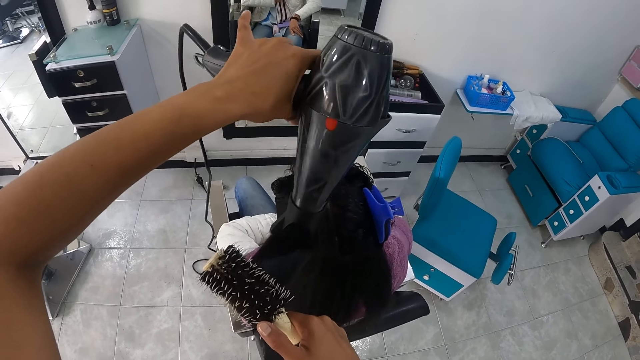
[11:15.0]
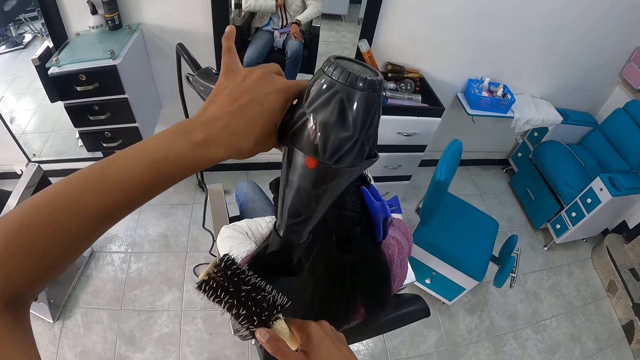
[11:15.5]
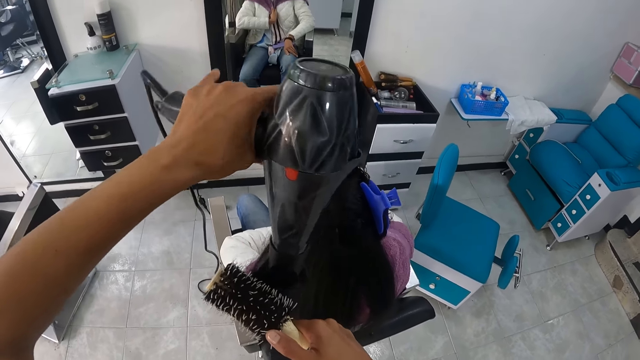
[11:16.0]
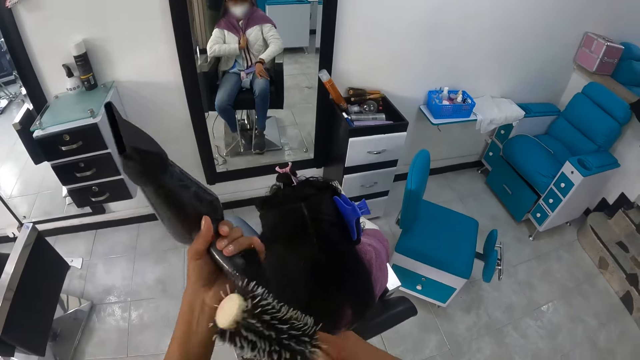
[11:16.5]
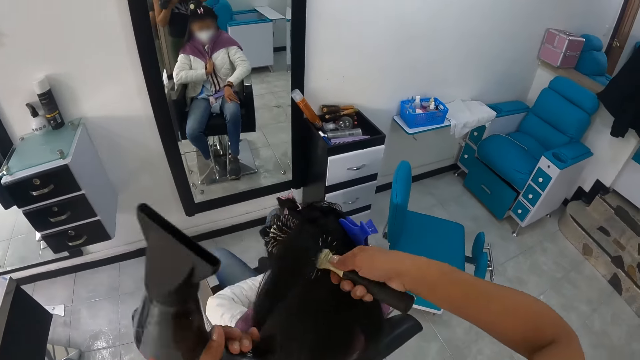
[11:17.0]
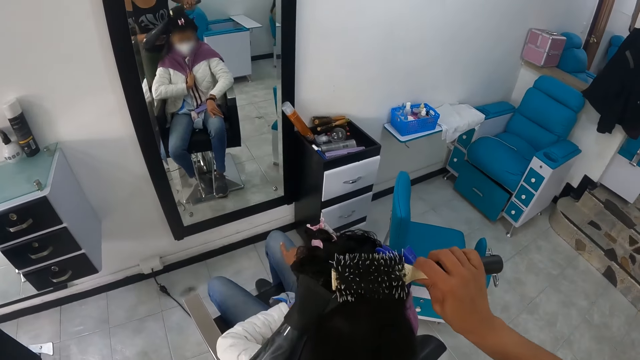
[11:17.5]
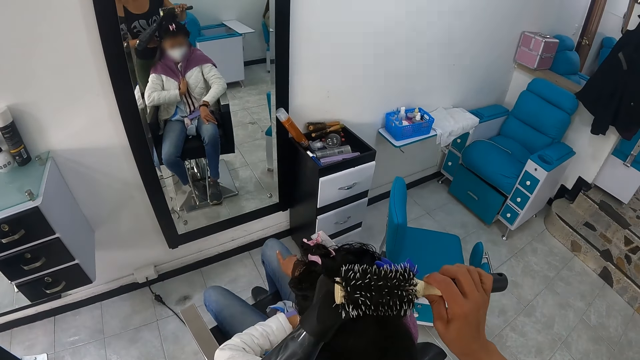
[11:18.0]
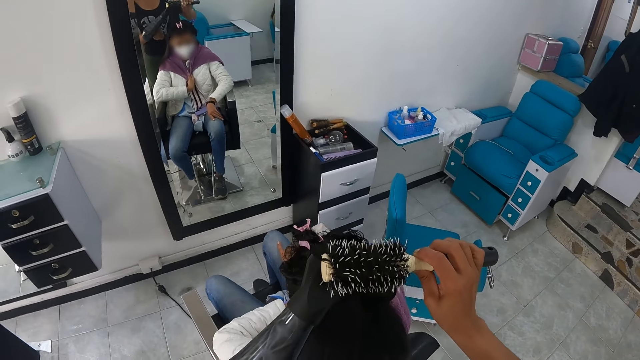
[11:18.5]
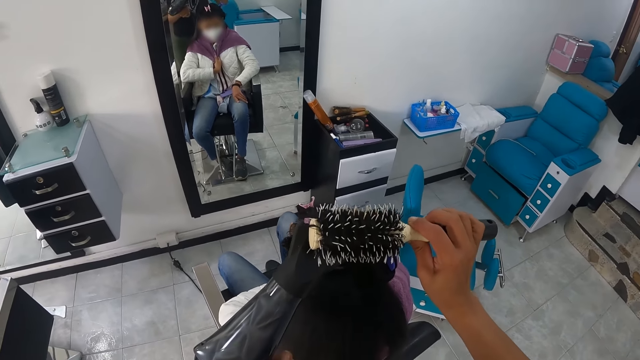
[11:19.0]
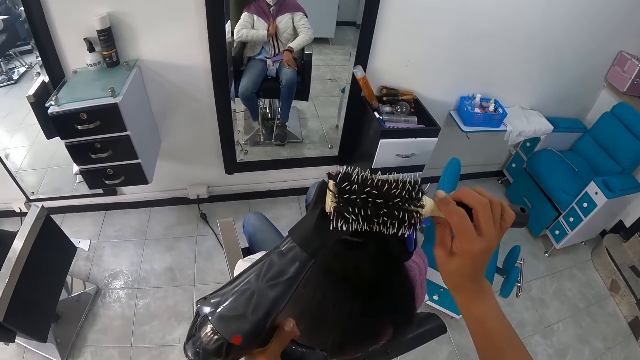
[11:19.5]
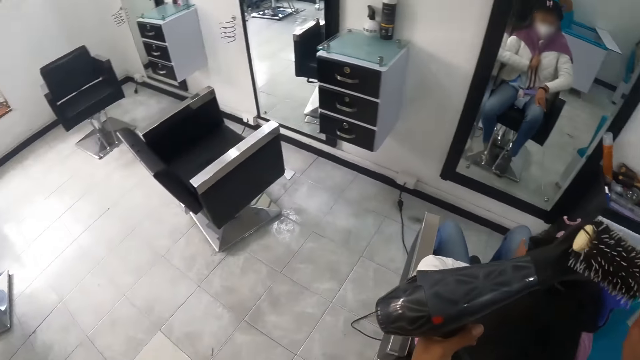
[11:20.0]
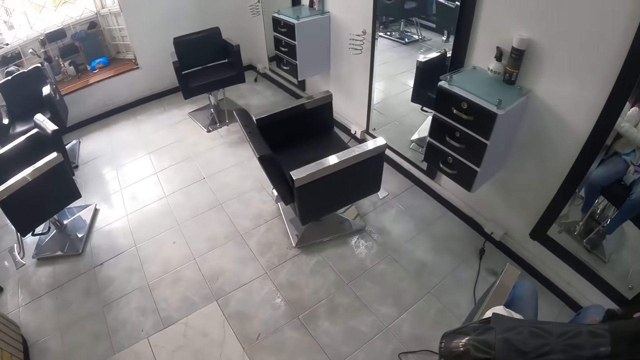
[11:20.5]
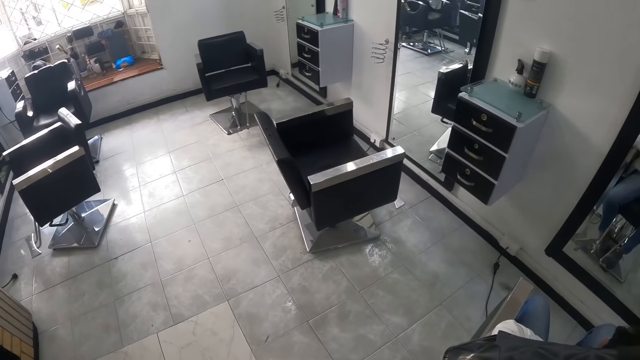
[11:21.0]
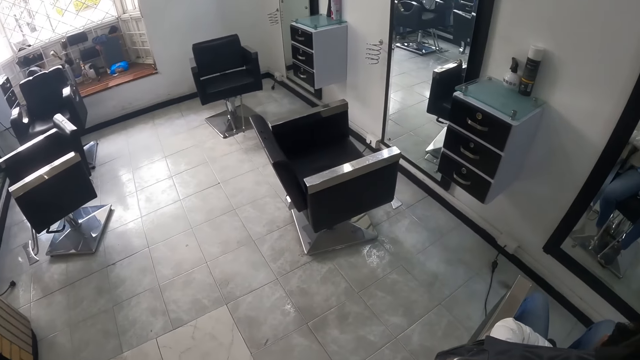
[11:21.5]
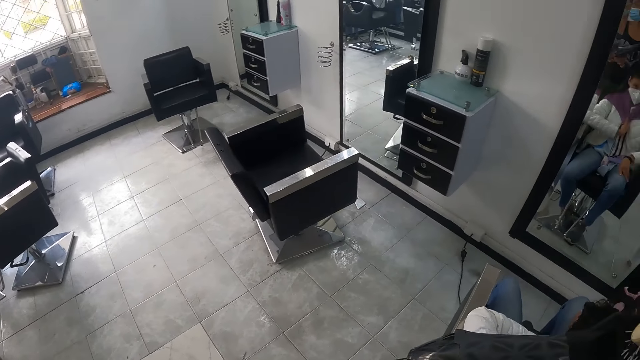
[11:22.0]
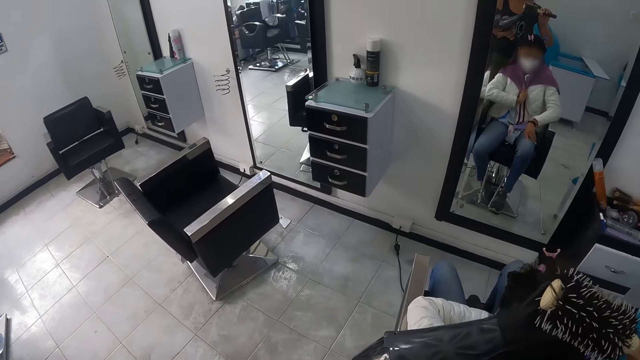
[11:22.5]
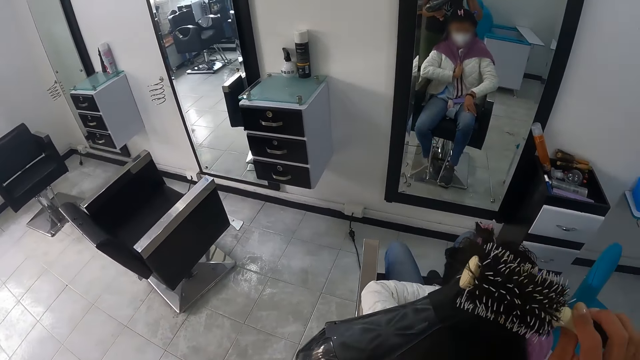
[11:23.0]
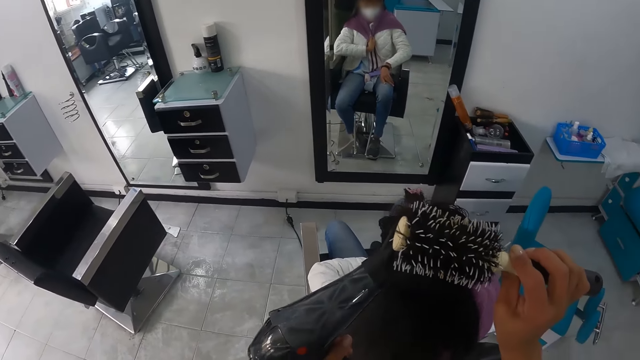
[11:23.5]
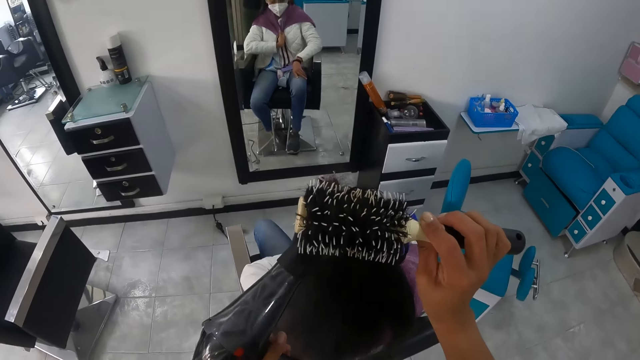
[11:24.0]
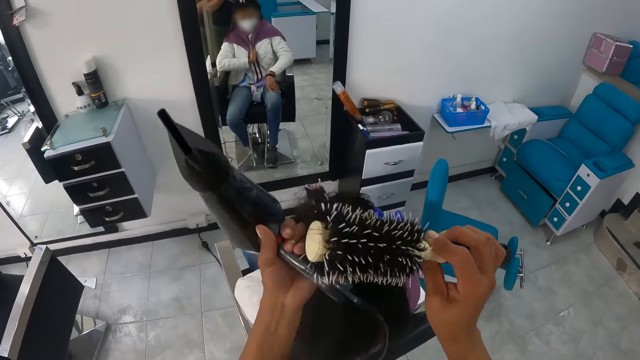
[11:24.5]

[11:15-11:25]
The camera wearer touches the hair with the left hand. They straighten the hair of a lady with a rolling comb brush. They straighten the hair of the lady with a blow dry machine. They straighten the hair of the lady with the rolling comb brush. They straighten the hair of the lady with the blow dry machine.

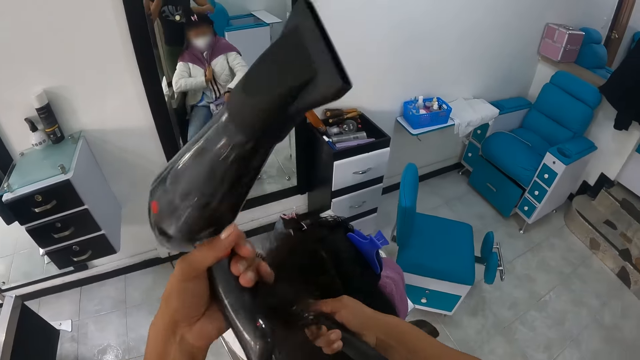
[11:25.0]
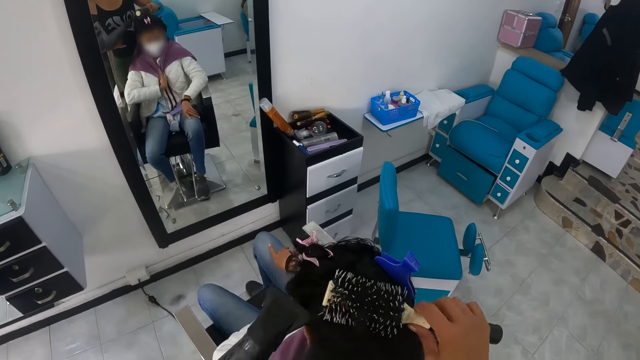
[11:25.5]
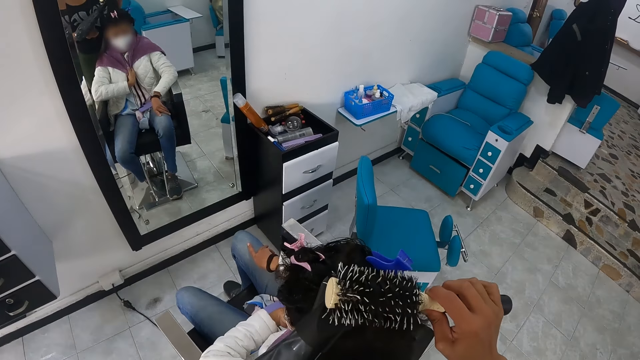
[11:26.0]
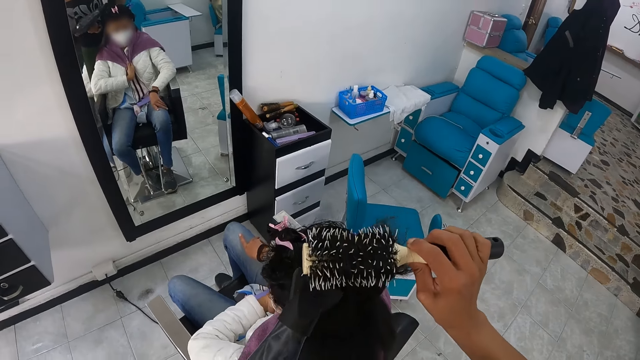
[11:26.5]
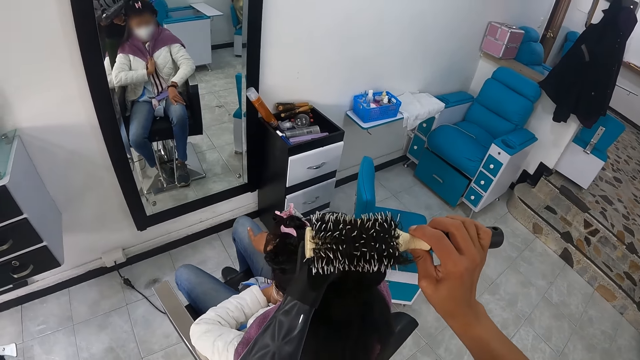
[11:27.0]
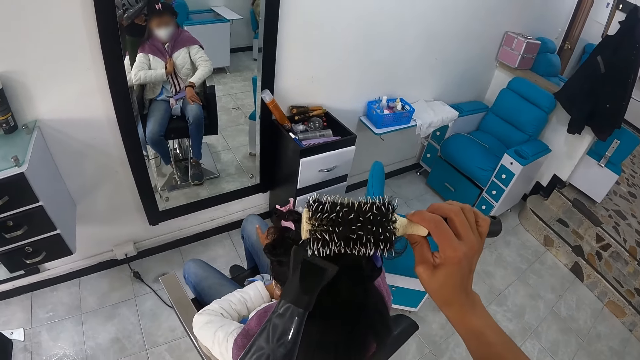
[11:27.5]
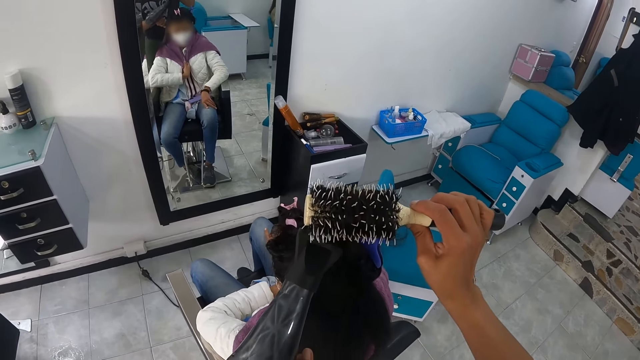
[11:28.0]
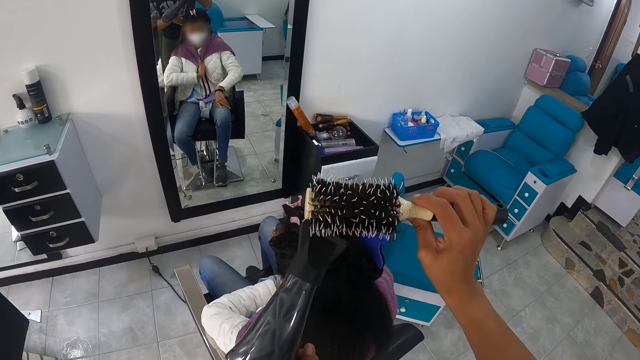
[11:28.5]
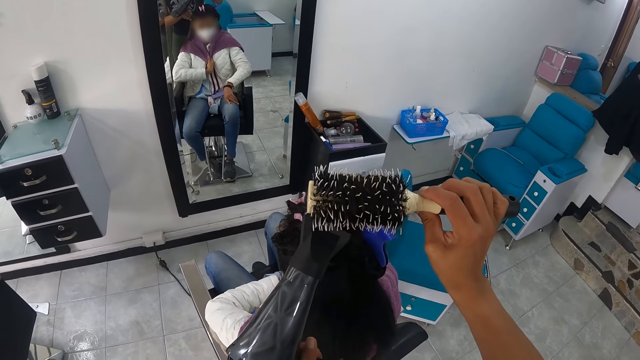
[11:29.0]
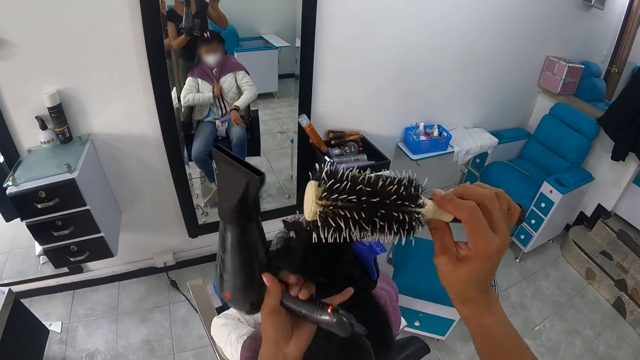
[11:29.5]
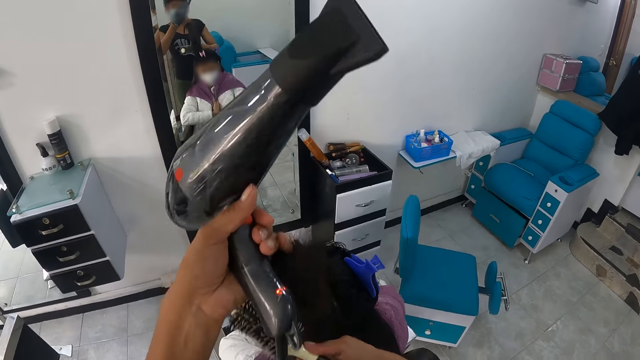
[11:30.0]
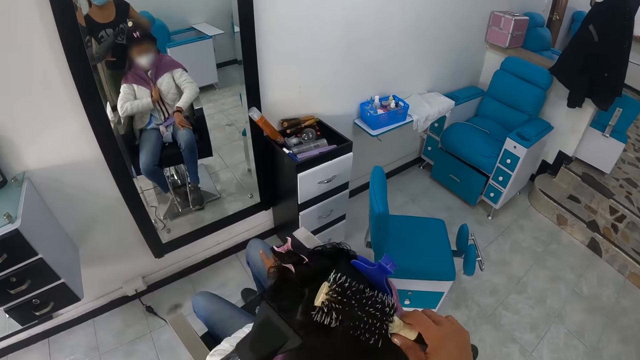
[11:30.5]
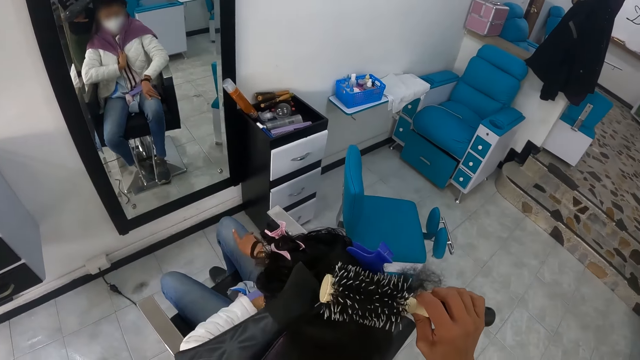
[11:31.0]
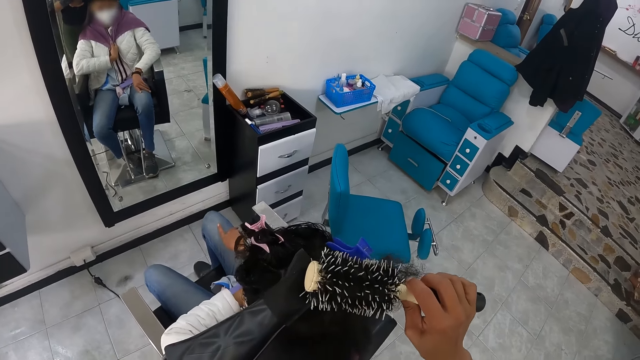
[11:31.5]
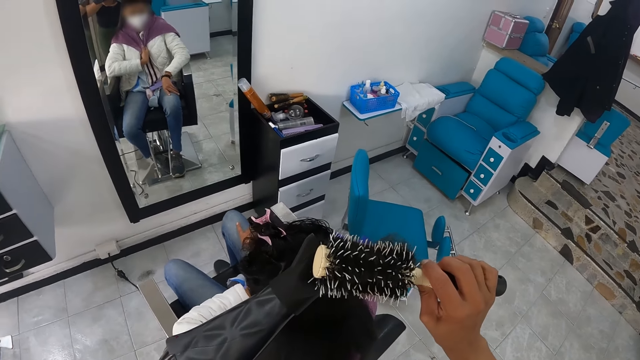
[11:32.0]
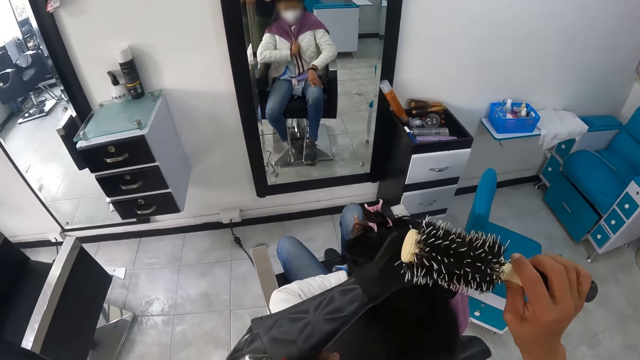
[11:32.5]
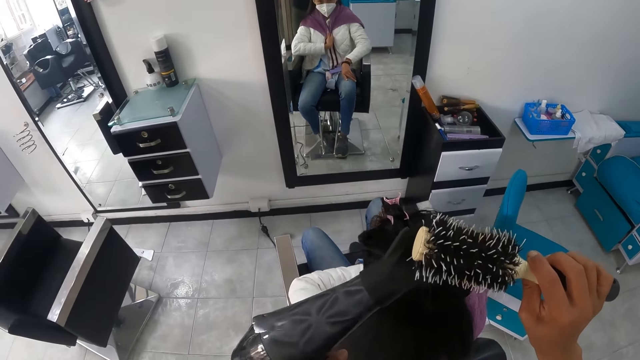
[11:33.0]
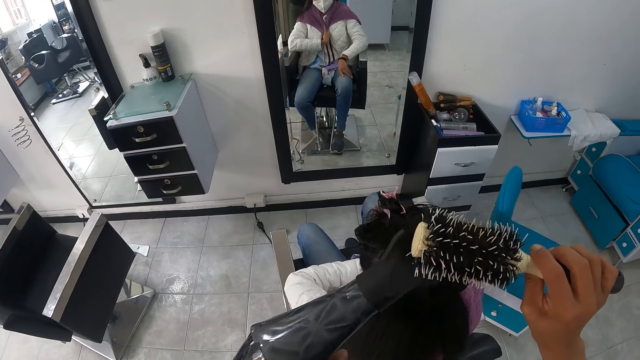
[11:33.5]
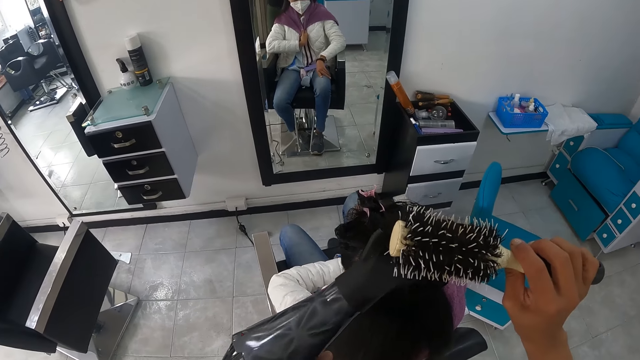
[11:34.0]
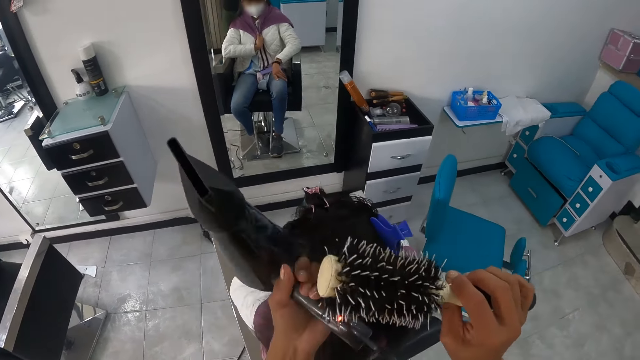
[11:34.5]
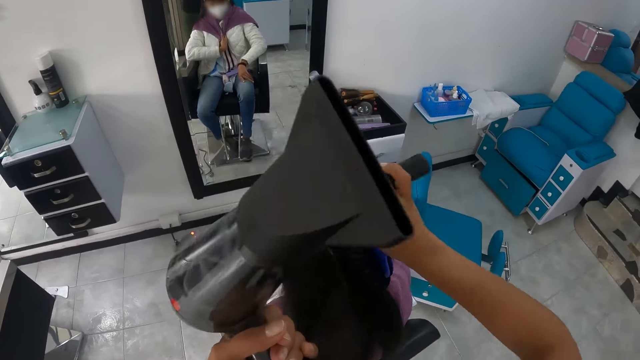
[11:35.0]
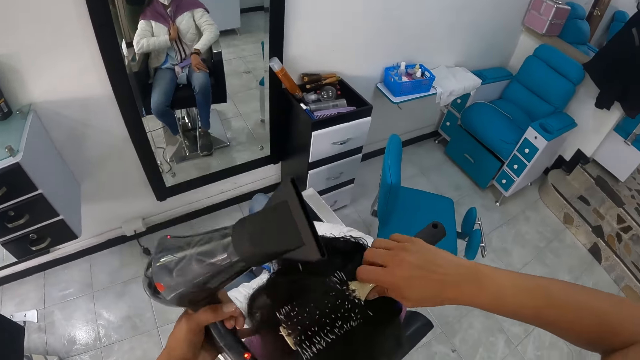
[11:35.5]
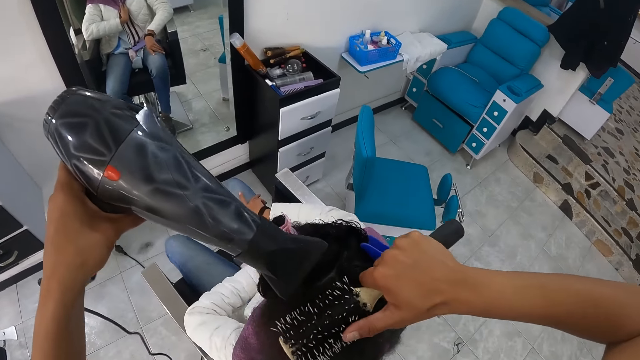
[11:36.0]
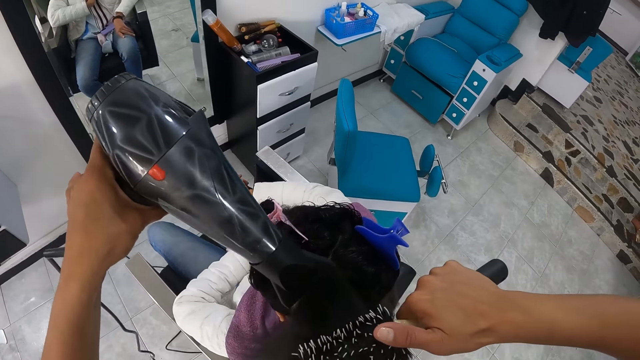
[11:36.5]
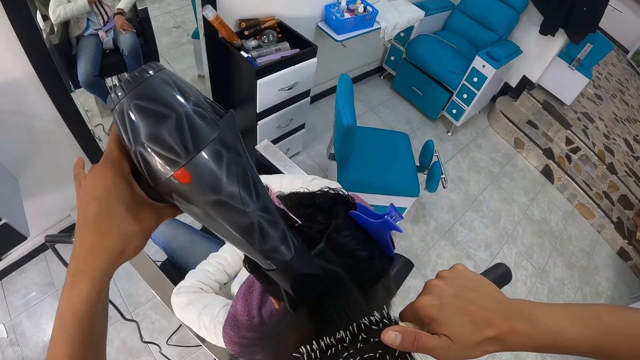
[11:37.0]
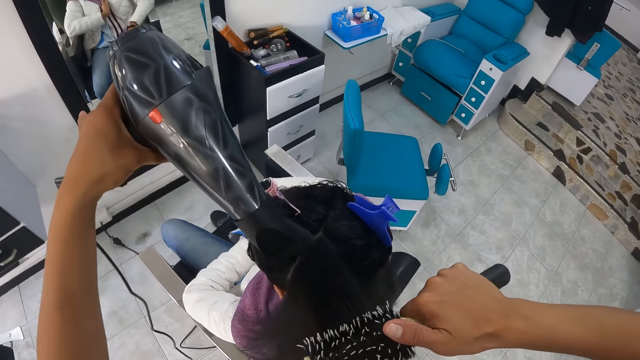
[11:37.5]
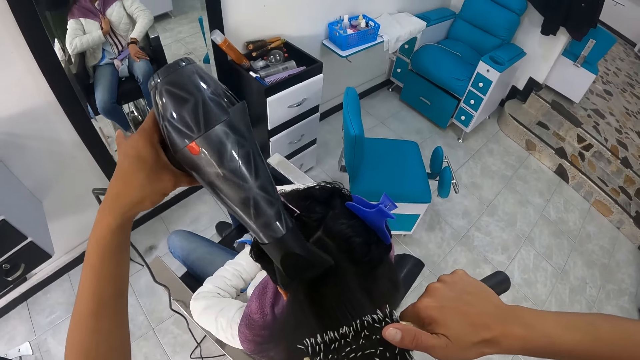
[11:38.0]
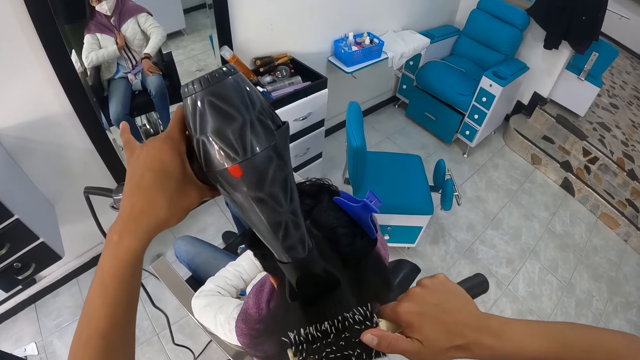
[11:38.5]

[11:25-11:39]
The camera wearer touches the hair with the left hand. They straighten the hair of a lady with a rolling comb brush. They straighten the hair of the lady with a blow dry machine. They straighten the hair of the lady with the rolling comb brush. They straighten the hair of the lady with the blow dry machine. They touch the hair with the left hand. They straighten the hair of the lady with the rolling comb brush. They straighten the hair of the lady with the blow dry machine. They touch the hair with the left hand. They straighten the hair of the lady with the rolling comb brush. They straighten the hair of the lady with the blow dry machine.
